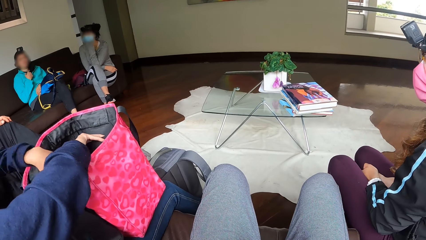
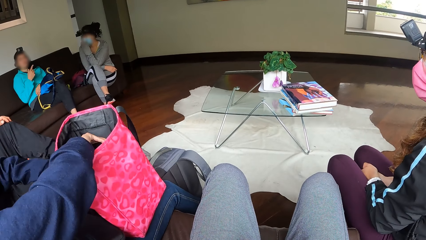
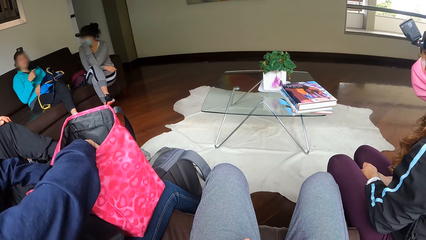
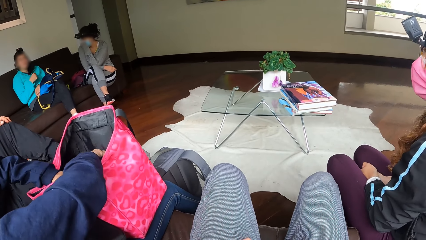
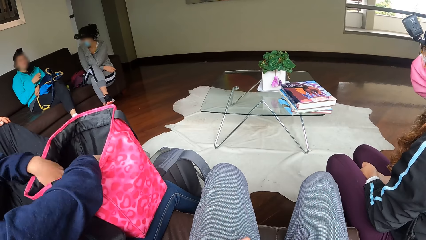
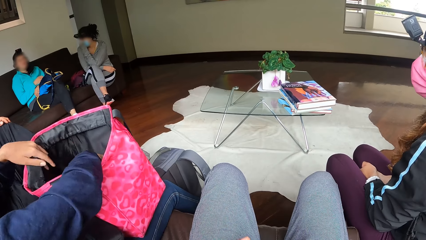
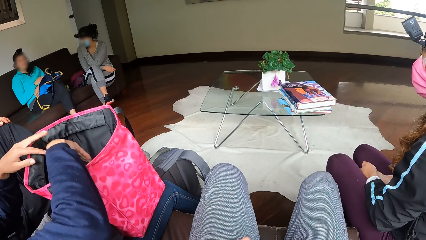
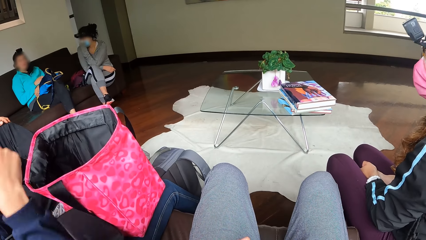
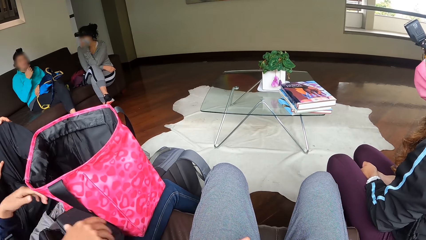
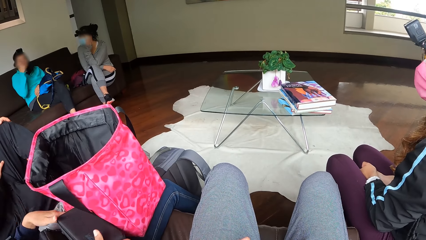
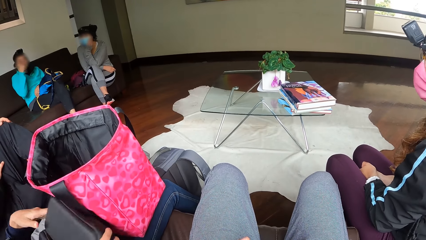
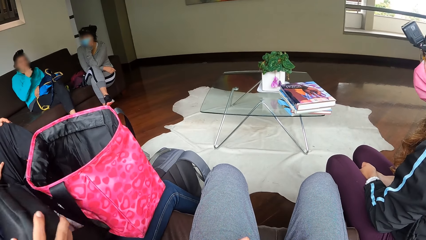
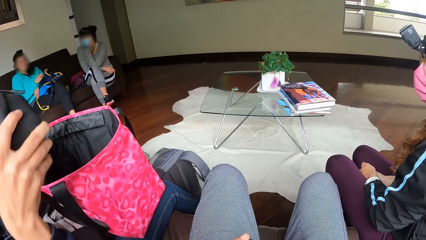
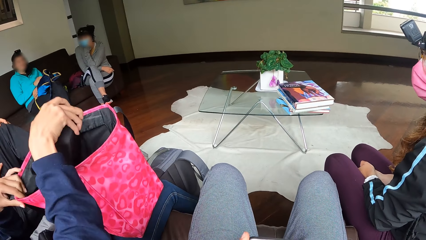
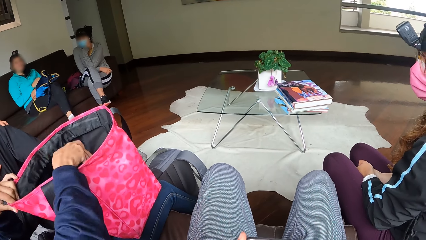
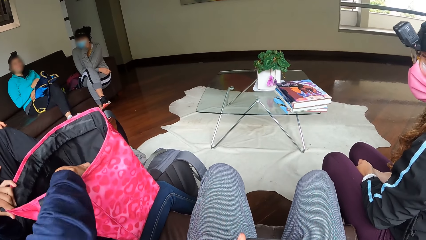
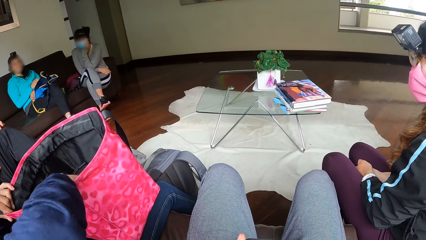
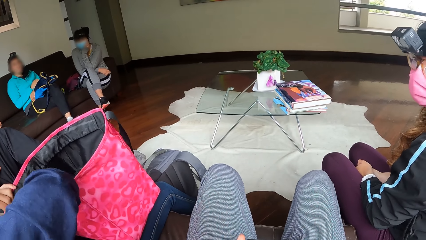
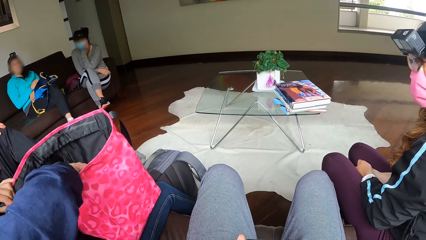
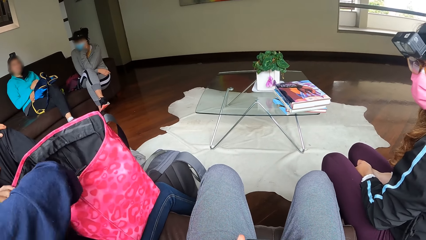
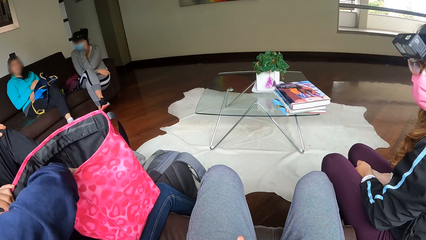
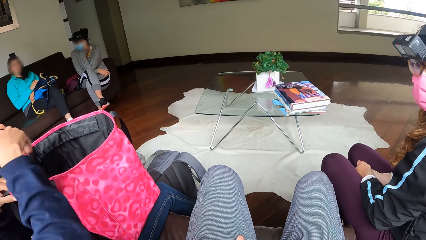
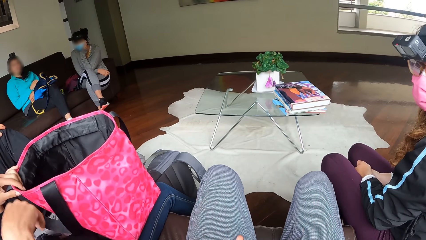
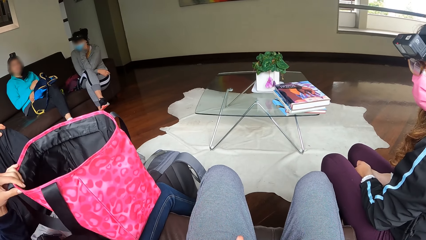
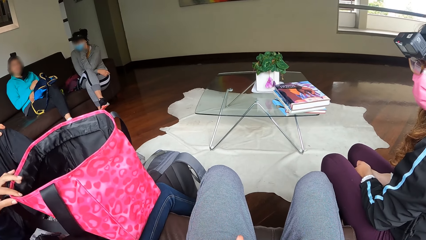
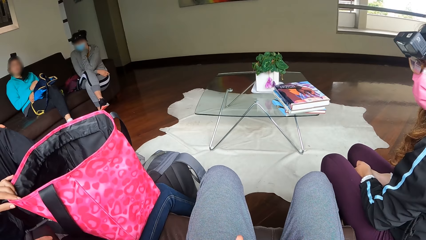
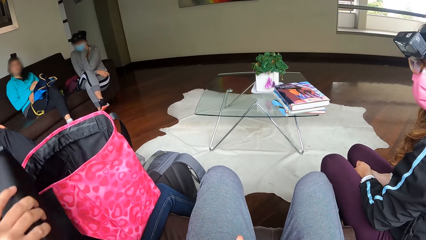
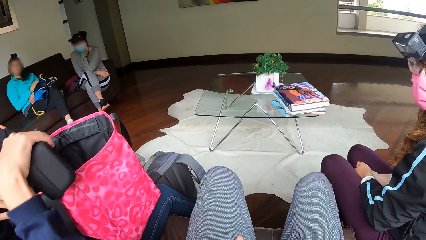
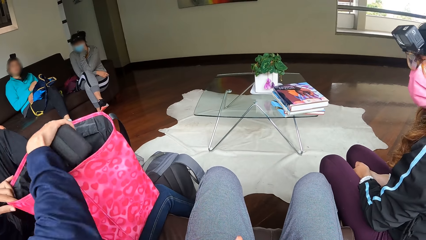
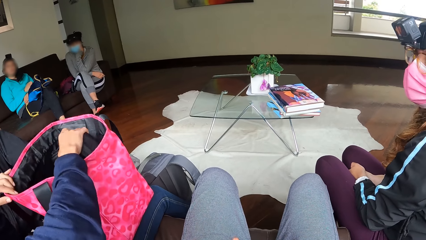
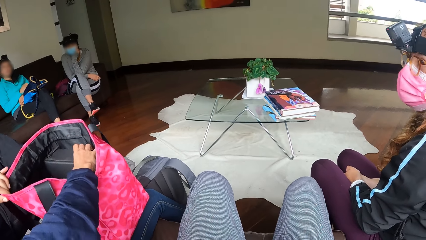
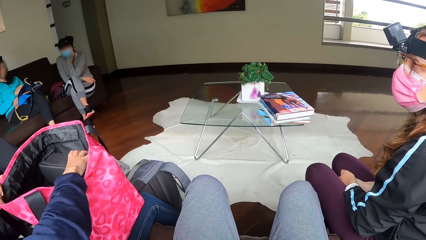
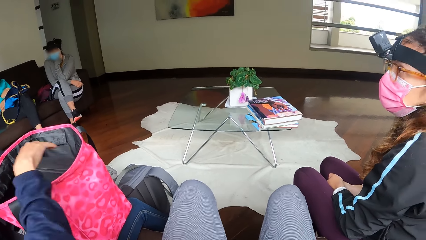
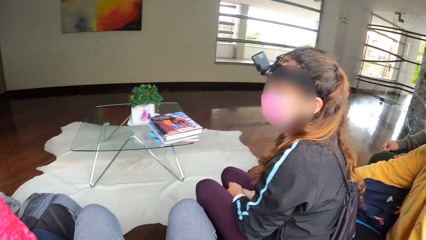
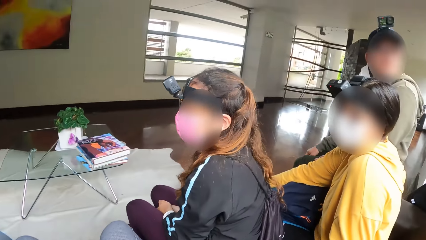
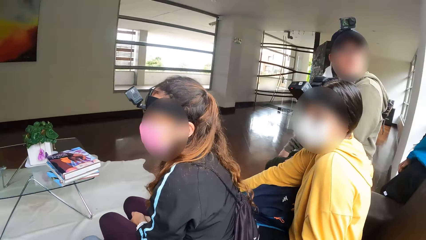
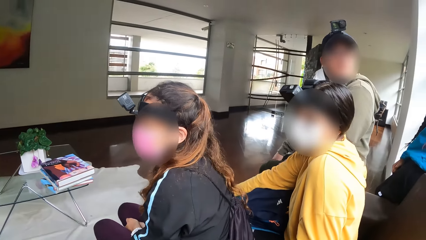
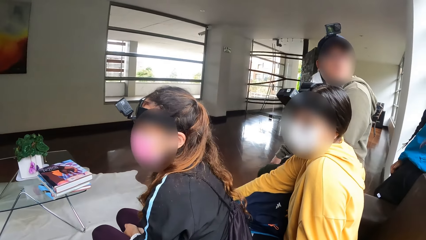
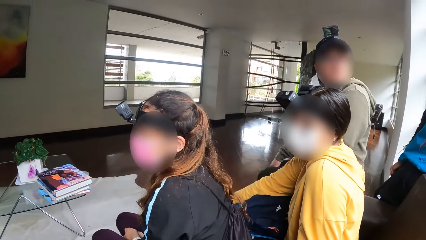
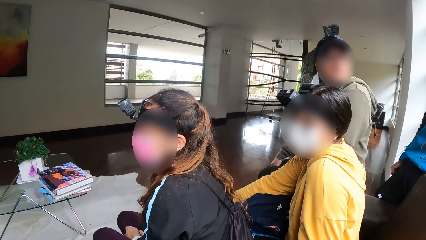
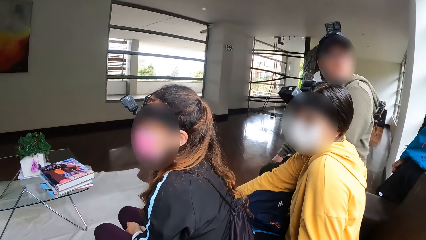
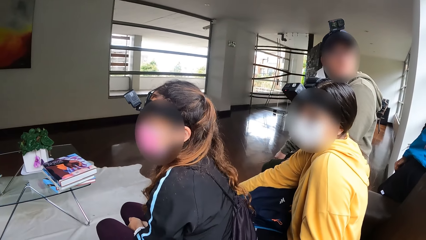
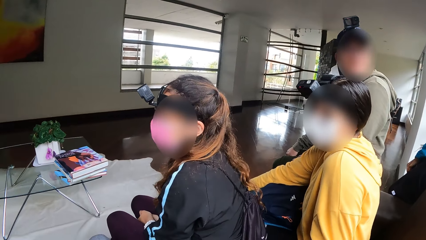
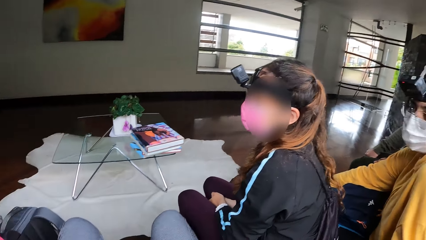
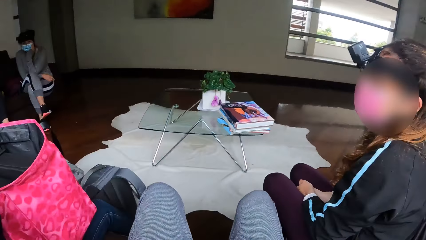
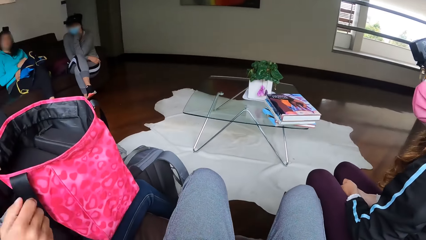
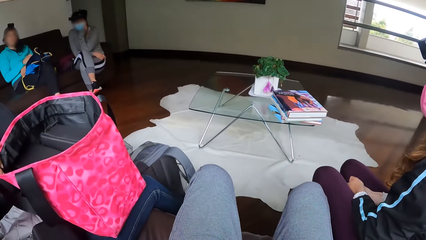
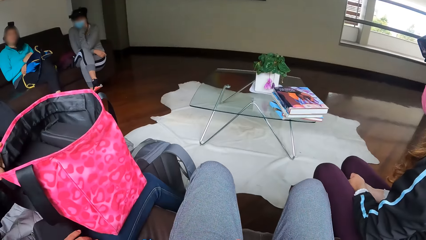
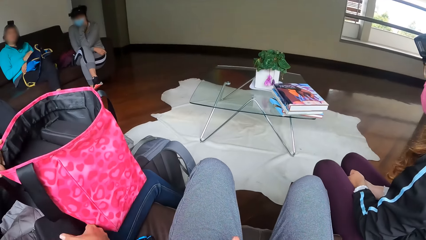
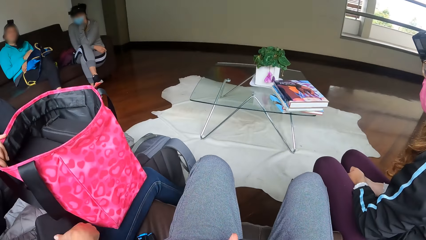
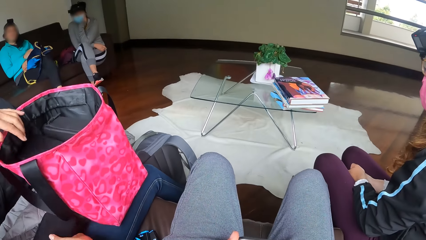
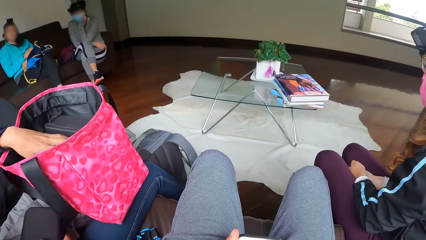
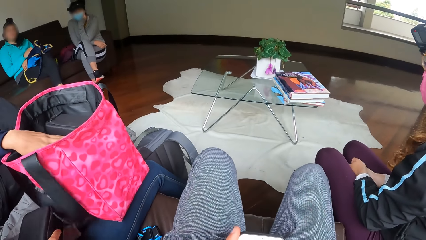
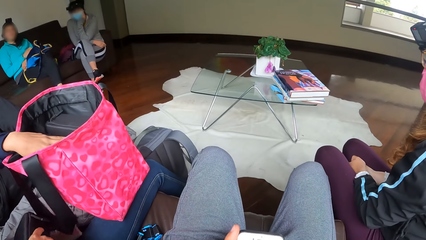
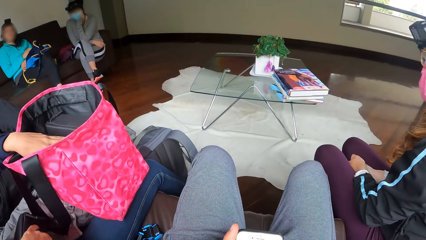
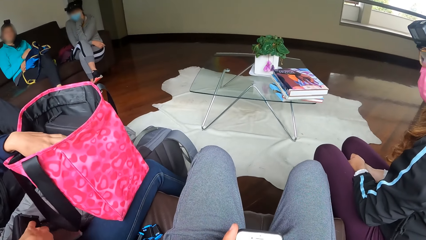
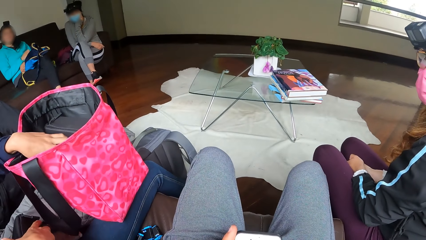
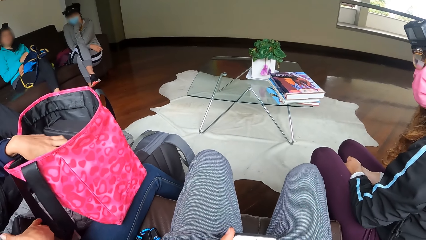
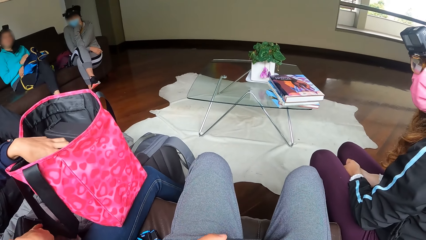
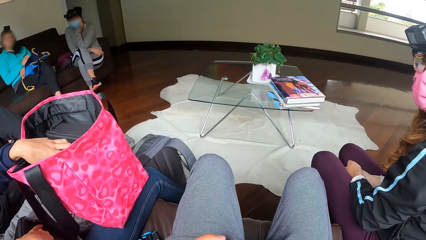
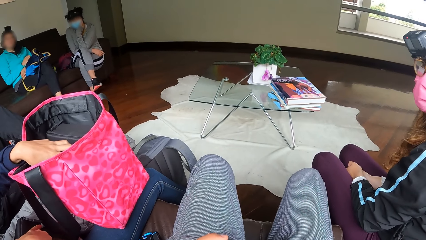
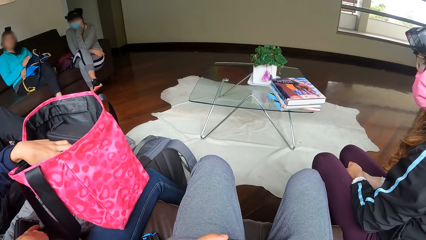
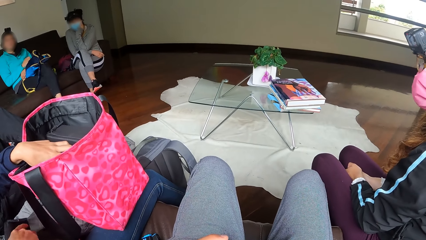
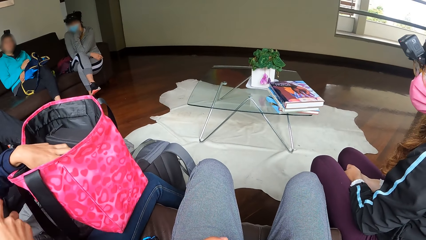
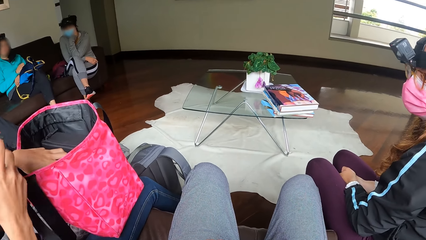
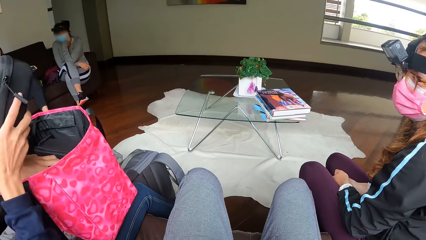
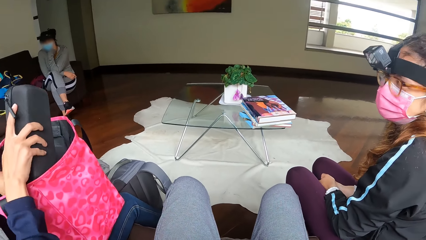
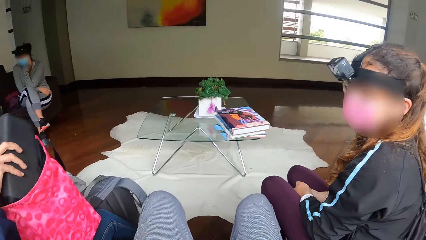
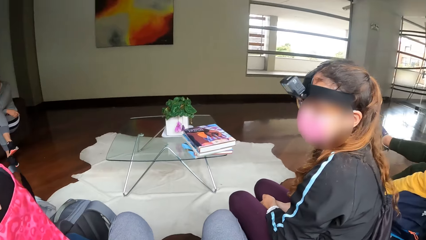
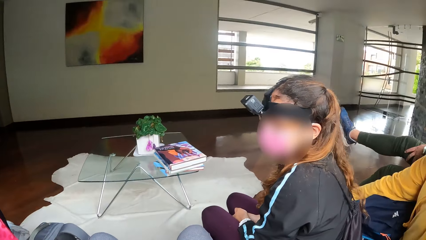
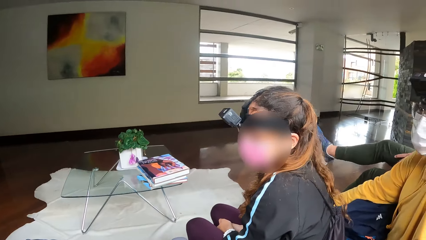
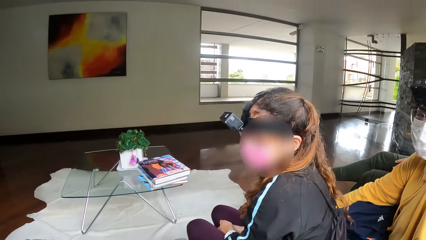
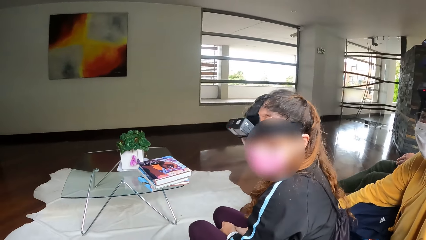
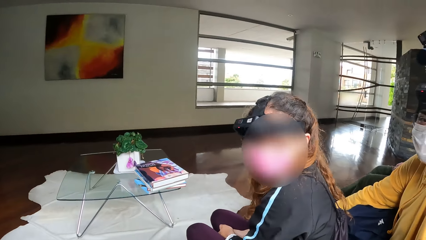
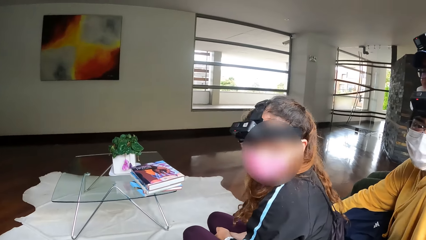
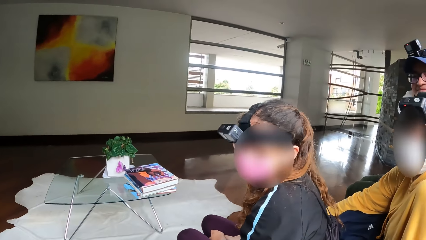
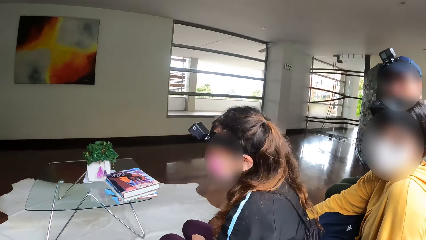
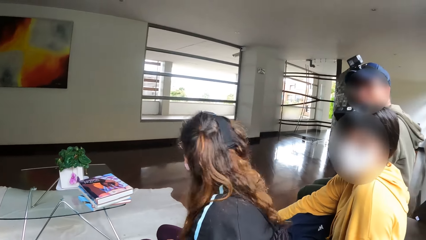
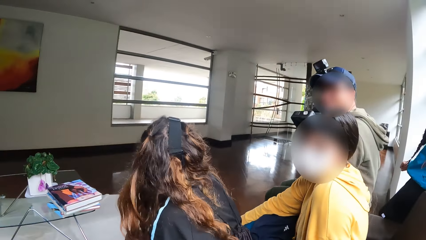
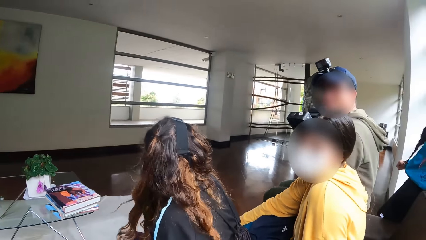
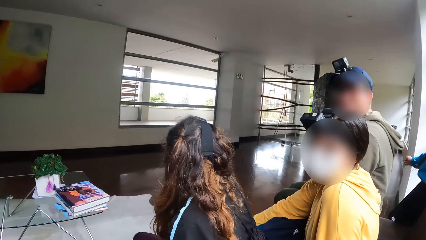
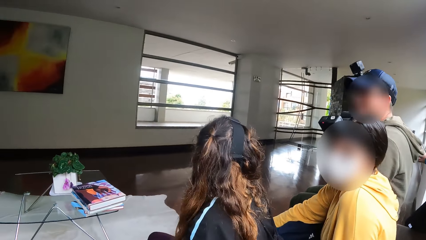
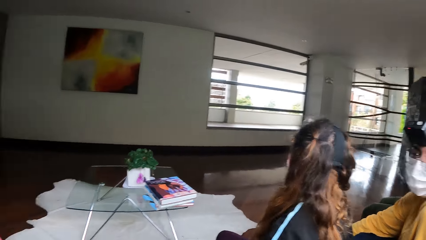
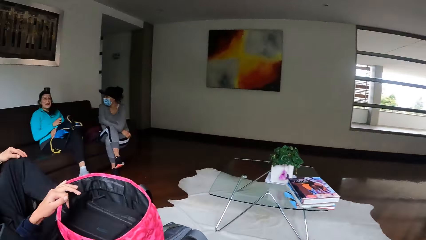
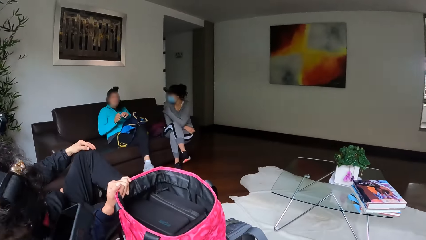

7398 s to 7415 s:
The lady picks the pouch with the right hand. She puts the pouch in her right hand in the handbag. The lady picks the pouch with the right hand again. She puts the pouch in her right hand in the handbag again. The camera wearer stares at the window. They stare at the handbag. The lady holds the pouch with the left hand. She puts the pouch in her right hand in the handbag again. The camera wearer interacts with friends.
